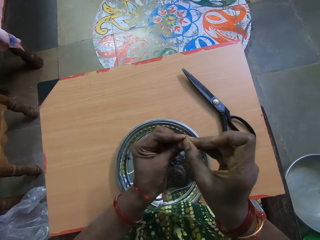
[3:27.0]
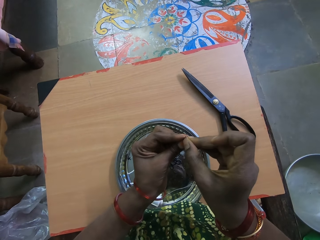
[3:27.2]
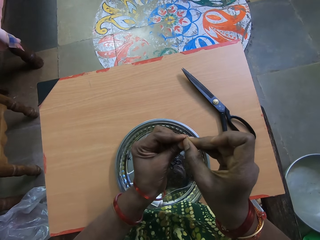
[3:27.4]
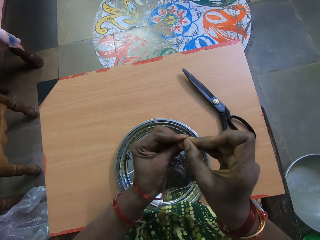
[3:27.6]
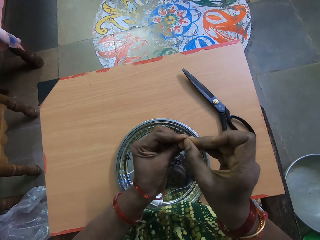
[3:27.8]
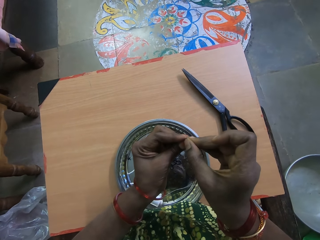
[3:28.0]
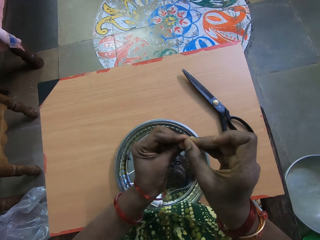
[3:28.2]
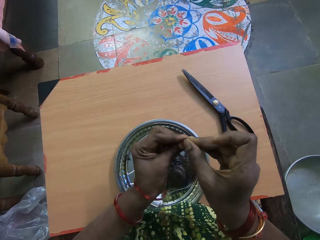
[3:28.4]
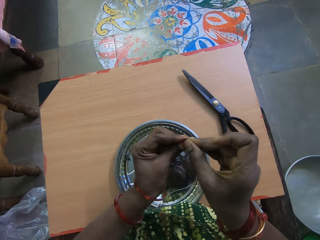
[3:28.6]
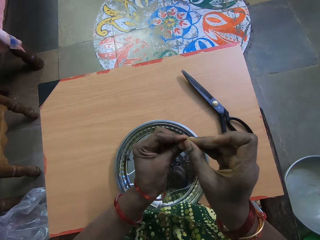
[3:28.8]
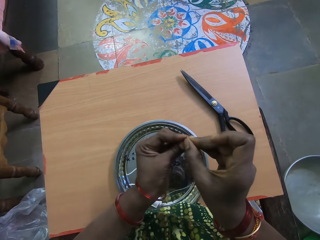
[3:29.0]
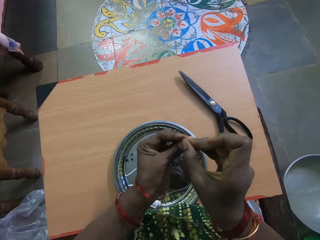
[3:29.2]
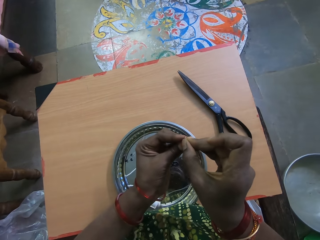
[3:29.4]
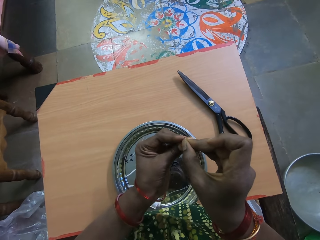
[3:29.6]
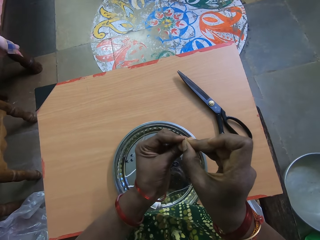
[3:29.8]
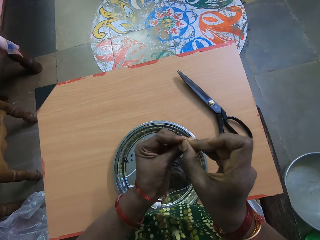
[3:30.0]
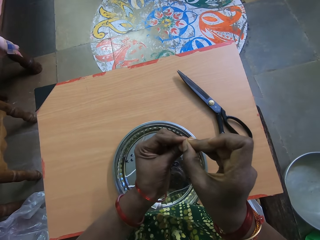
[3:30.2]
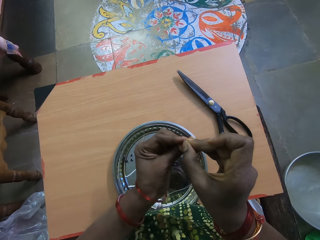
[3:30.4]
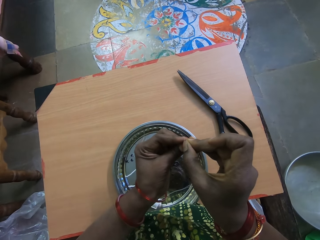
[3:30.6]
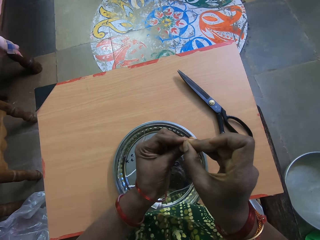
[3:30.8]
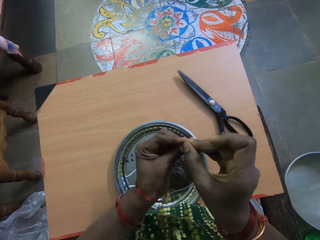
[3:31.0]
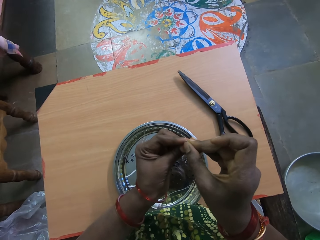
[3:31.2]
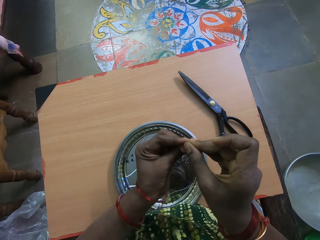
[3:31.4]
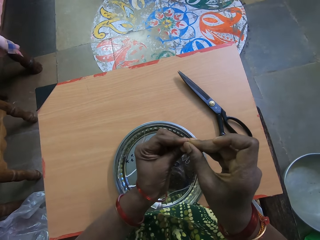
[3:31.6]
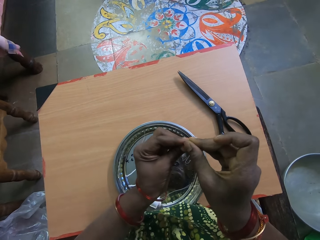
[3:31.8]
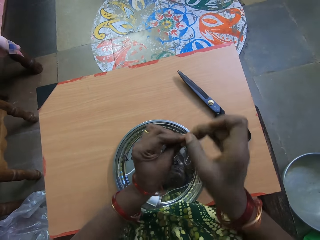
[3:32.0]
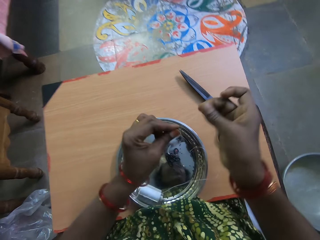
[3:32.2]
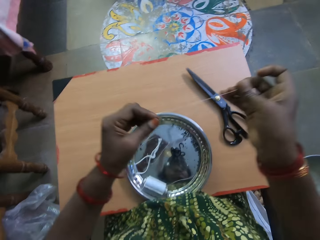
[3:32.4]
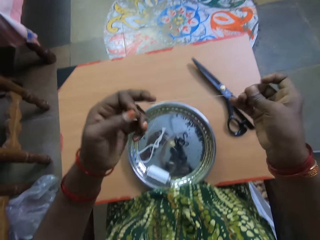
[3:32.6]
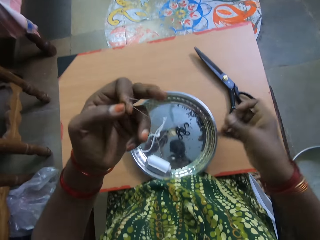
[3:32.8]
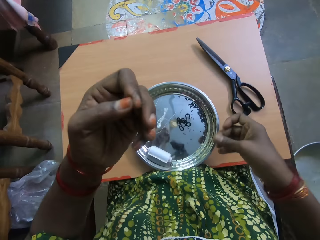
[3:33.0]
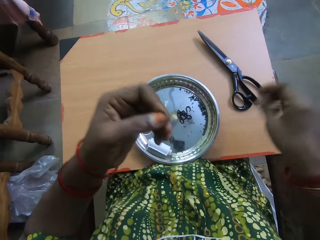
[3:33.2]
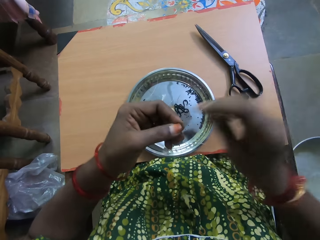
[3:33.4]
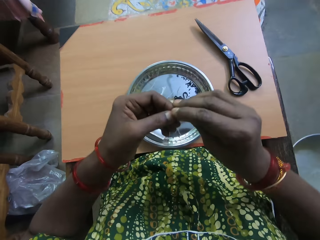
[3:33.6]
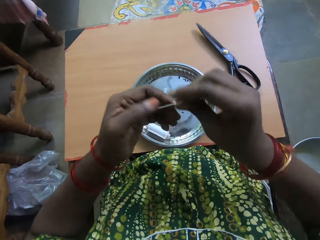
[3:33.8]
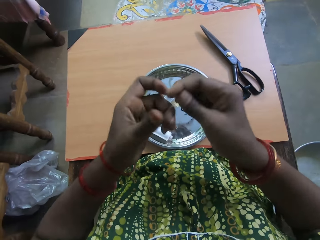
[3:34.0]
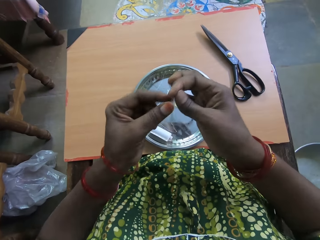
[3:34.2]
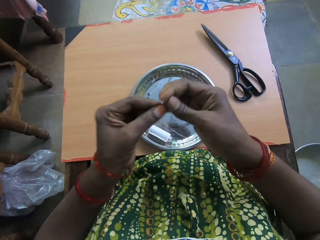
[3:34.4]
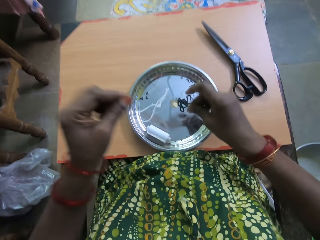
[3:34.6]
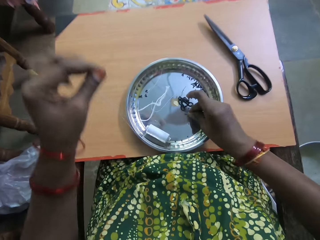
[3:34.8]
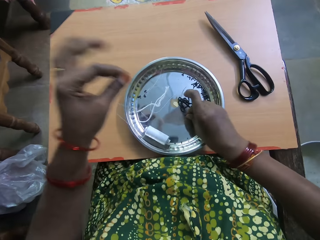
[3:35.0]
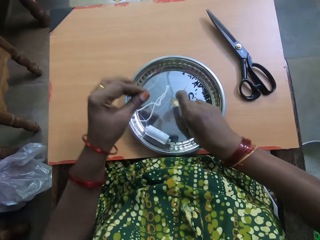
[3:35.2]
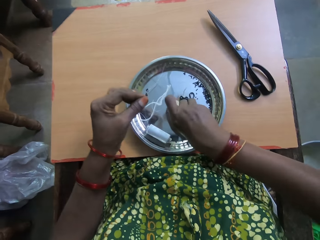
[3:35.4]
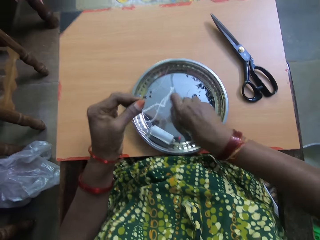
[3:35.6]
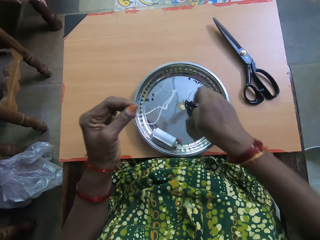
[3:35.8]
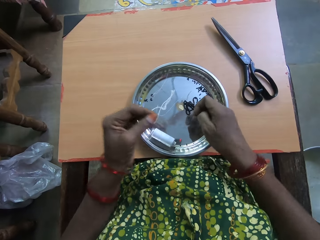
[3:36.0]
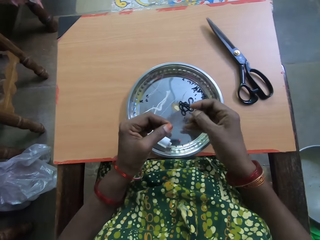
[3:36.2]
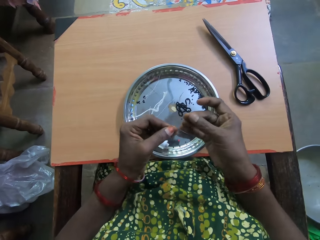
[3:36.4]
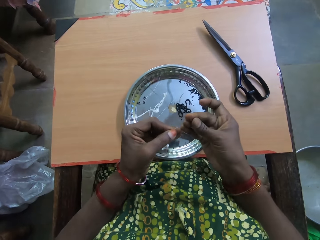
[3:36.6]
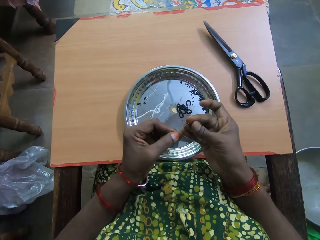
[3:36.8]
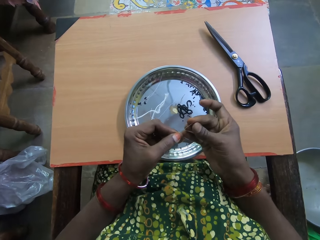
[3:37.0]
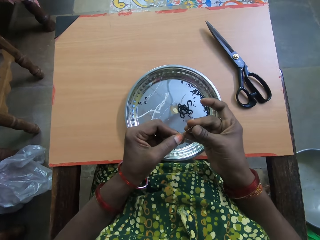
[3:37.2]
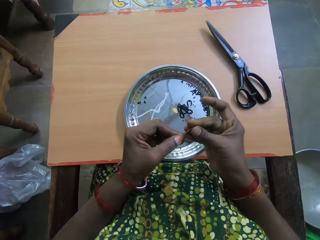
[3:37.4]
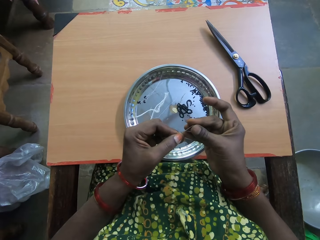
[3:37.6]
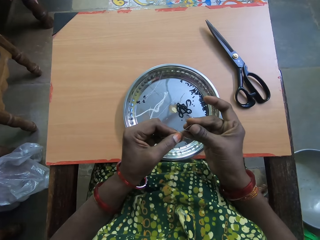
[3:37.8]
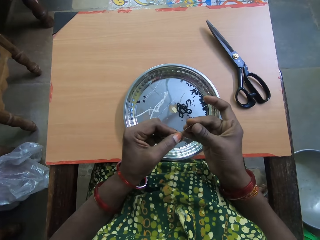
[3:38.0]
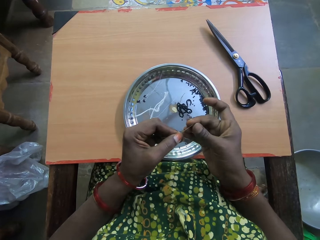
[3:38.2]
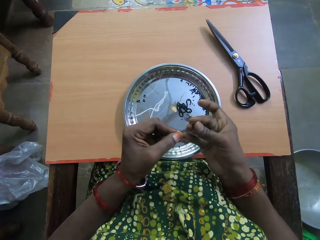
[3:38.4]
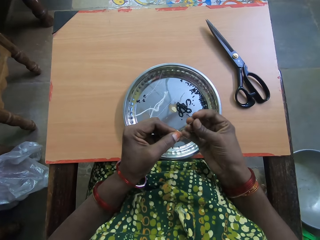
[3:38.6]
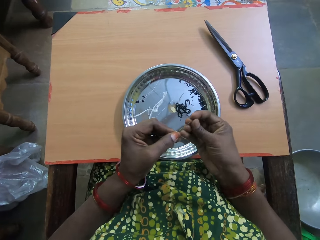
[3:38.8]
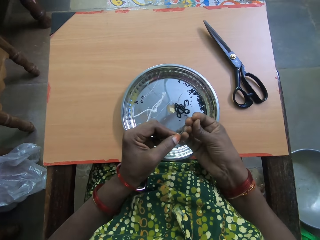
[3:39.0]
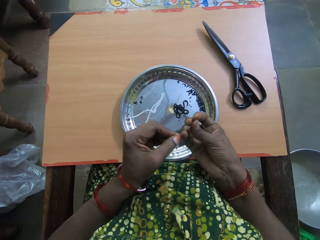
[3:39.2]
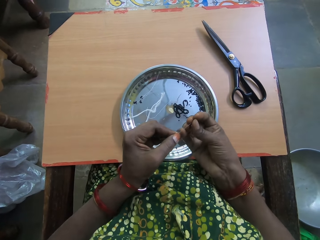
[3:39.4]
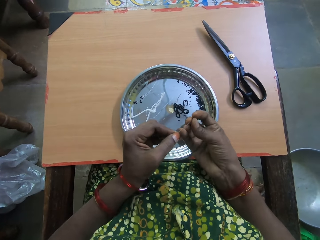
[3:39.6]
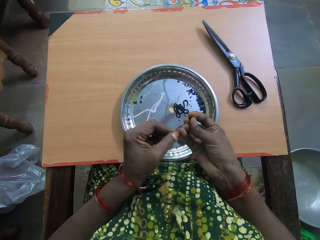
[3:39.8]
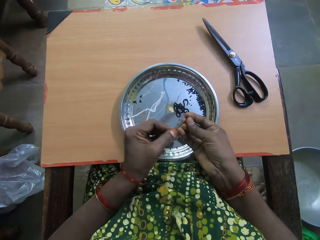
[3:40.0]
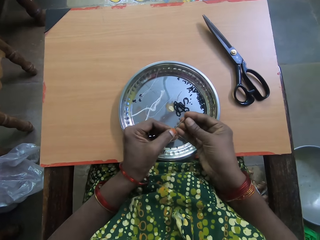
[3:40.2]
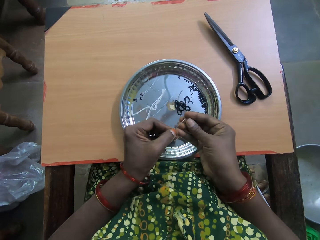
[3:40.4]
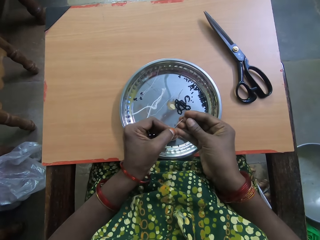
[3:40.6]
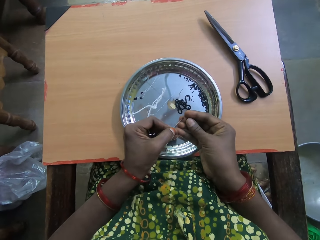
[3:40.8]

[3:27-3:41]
The camera wearer inserts the thread into the needle with her right hand. She picks up another bead from the tray on the table with her right hand. She puts the bead inside the needle.

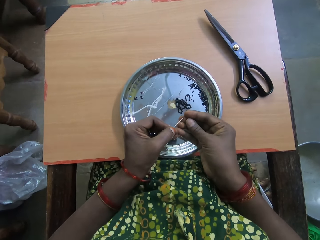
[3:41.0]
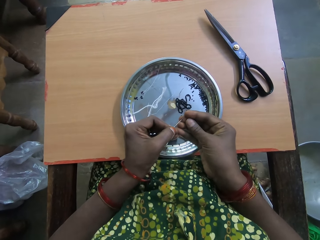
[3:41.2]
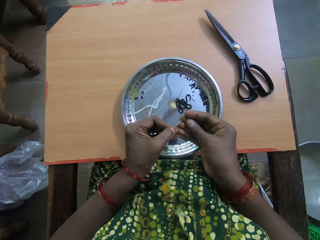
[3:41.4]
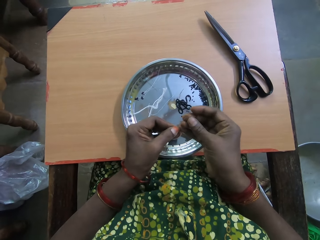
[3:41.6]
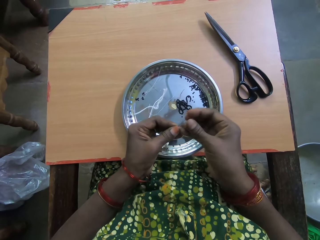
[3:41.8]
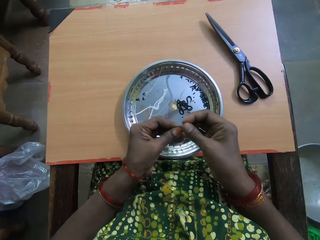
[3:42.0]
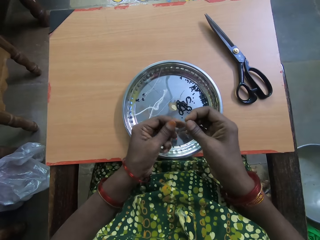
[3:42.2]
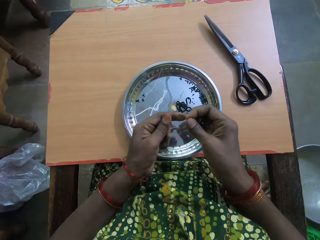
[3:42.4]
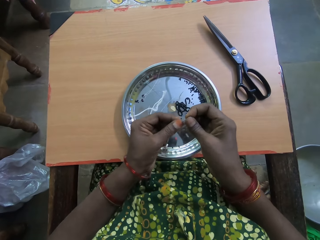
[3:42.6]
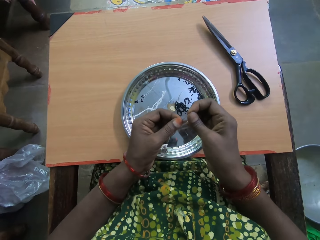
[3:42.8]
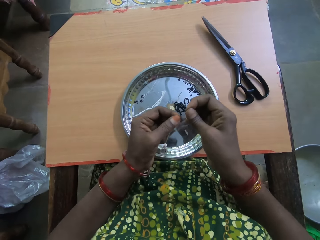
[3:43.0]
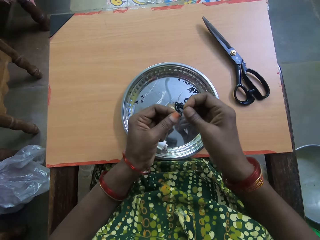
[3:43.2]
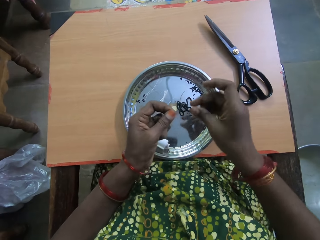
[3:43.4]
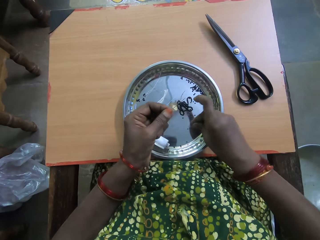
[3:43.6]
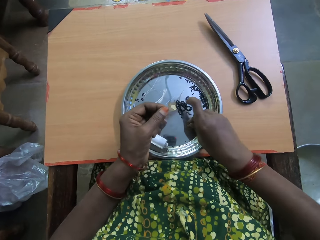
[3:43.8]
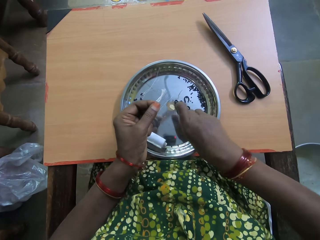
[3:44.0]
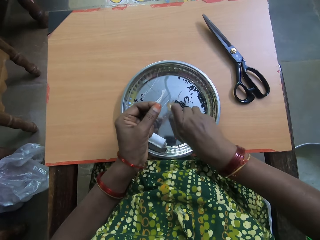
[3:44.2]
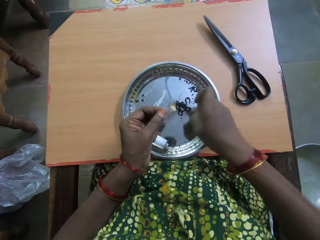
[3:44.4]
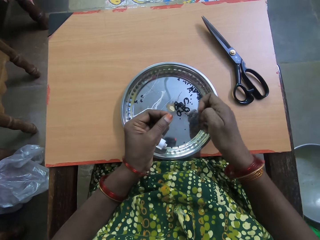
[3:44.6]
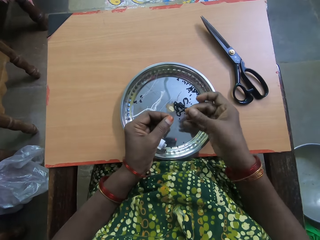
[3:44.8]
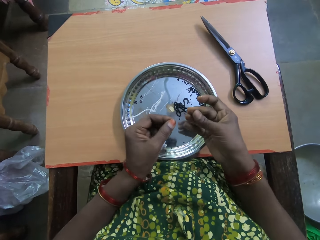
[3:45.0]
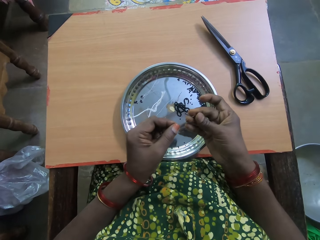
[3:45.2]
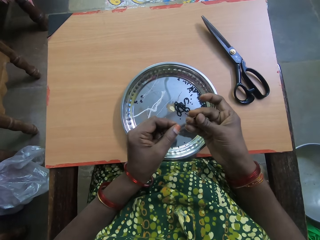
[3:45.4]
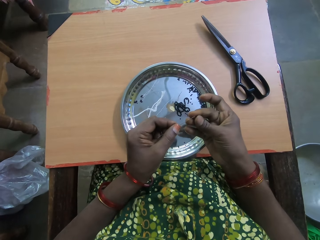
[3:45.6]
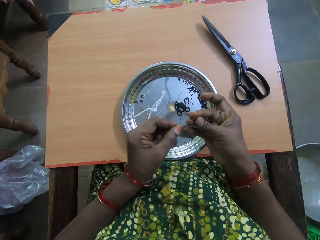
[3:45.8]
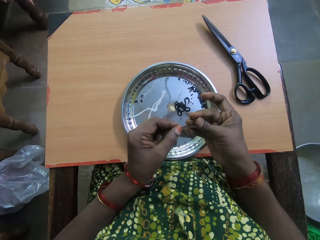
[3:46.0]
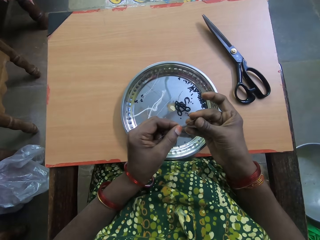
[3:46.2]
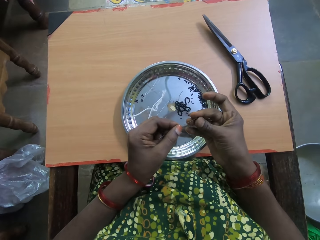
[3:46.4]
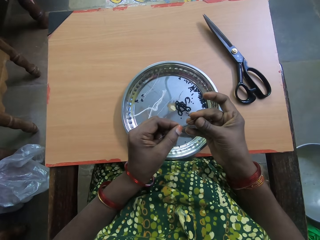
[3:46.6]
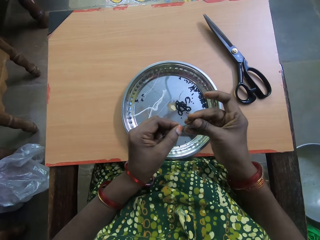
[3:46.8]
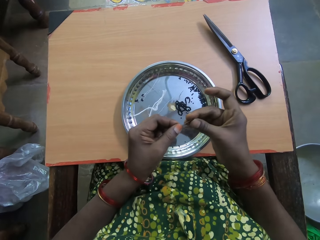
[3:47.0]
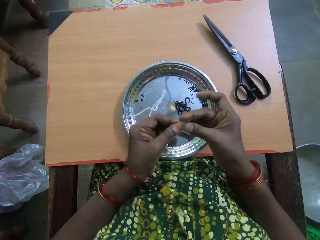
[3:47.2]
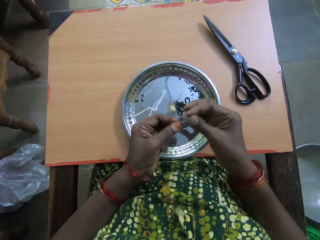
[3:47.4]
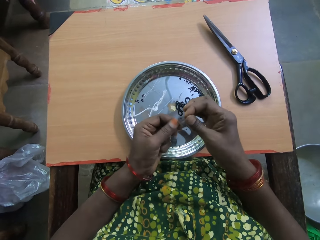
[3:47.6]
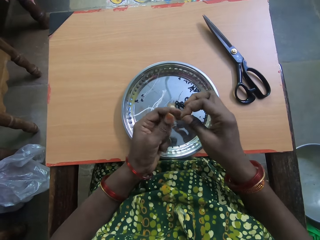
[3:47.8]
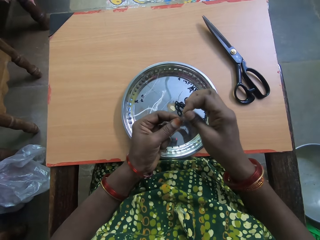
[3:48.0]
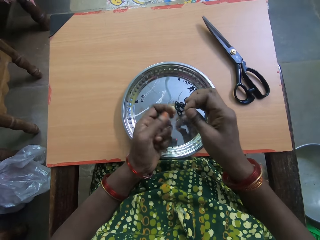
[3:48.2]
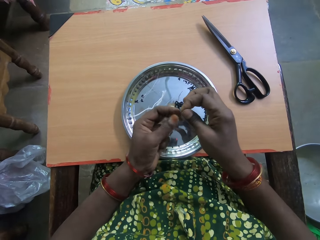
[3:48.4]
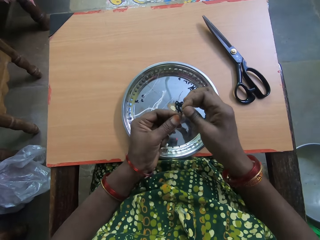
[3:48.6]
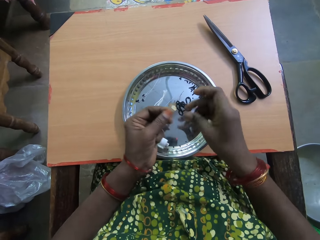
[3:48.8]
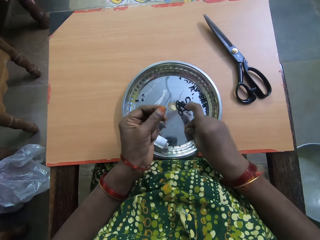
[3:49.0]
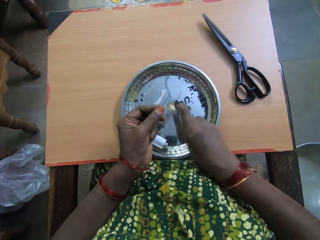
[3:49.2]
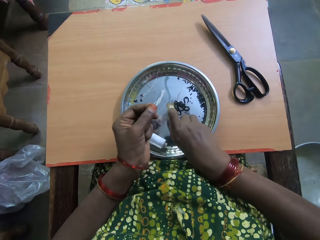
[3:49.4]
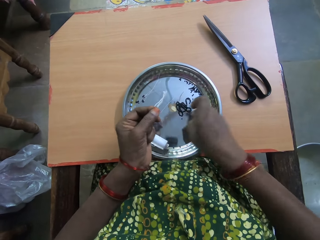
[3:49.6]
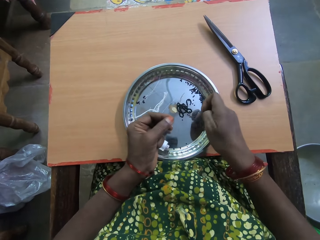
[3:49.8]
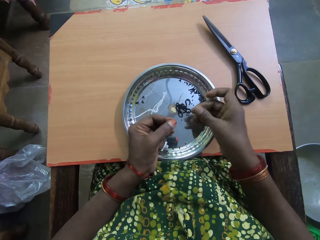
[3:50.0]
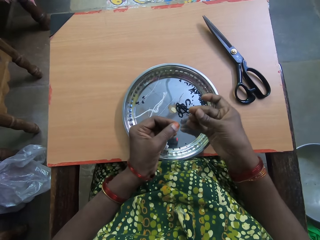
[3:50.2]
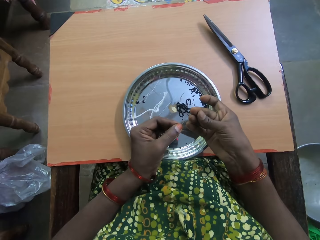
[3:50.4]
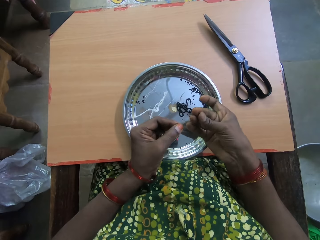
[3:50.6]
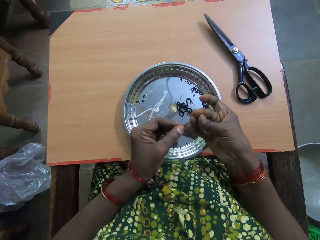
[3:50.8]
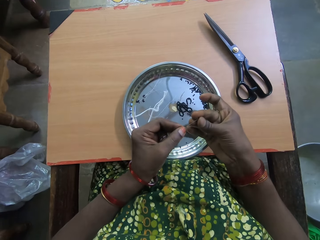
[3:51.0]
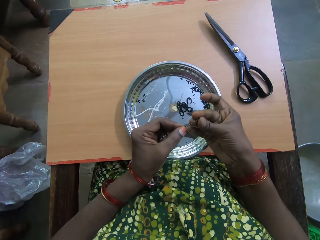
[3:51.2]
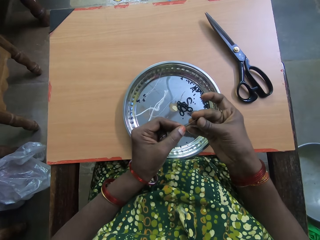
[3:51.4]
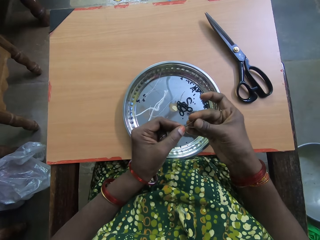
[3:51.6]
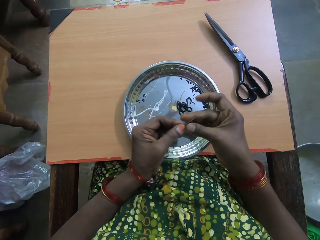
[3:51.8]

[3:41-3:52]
The camera wearer inserts the bead into the thread with her right hand. She picks up another bead from the tray on the table with her right hand. She inserts the bead into the thread with her right hand. She picks up another bead from the tray on the table with her right hand. She puts the bead inside the needle.
